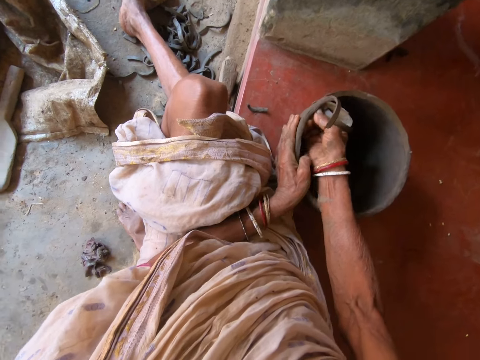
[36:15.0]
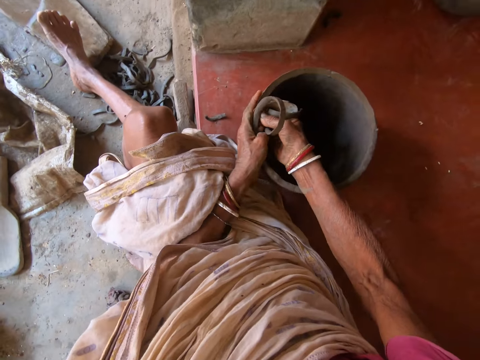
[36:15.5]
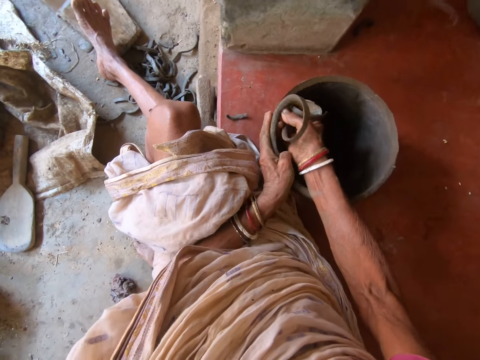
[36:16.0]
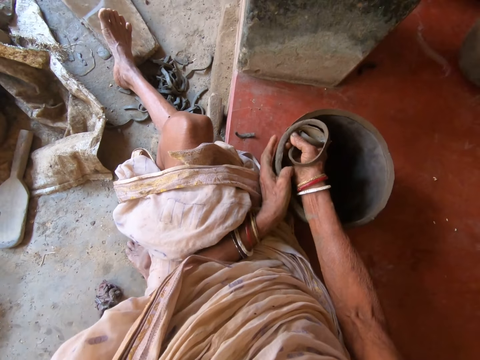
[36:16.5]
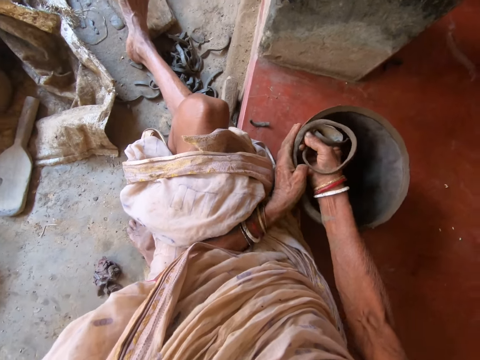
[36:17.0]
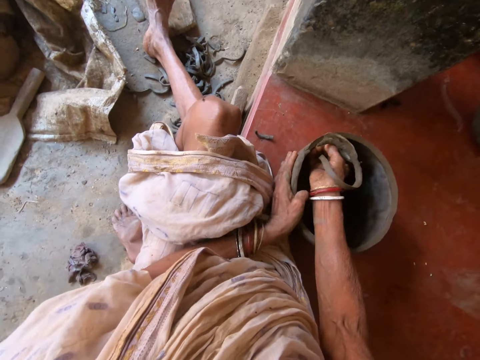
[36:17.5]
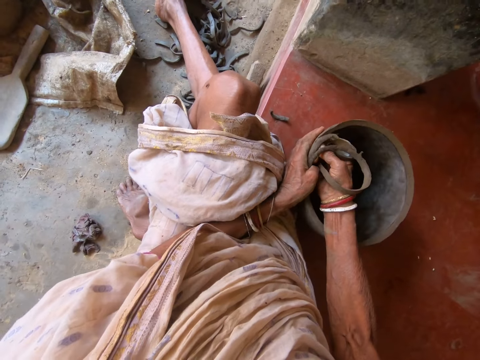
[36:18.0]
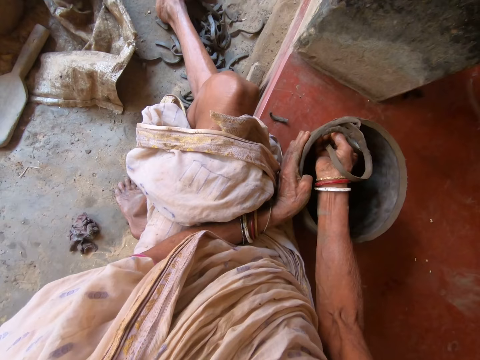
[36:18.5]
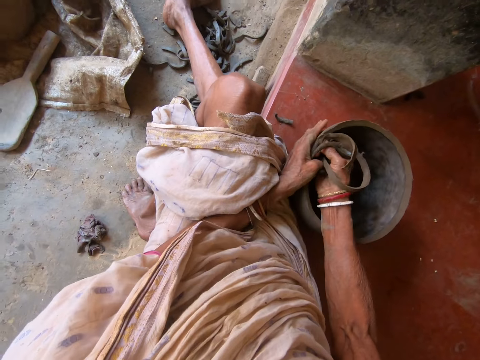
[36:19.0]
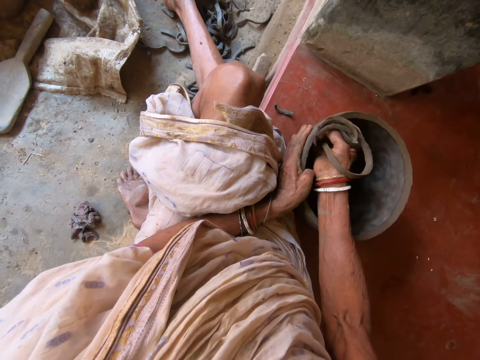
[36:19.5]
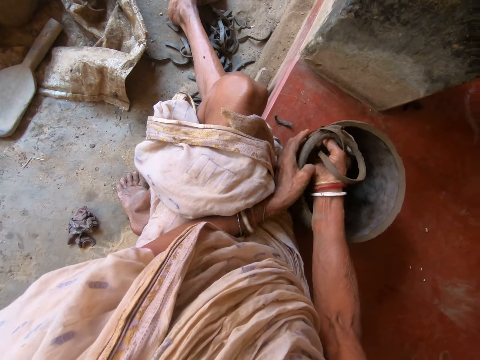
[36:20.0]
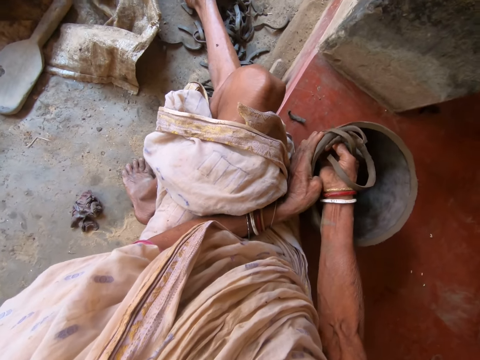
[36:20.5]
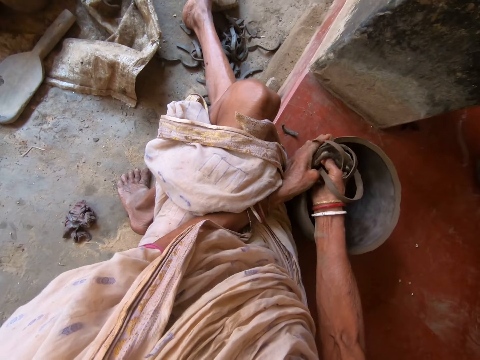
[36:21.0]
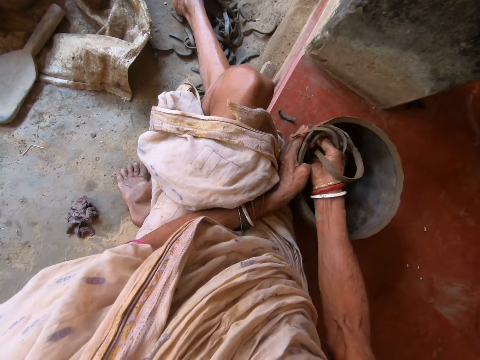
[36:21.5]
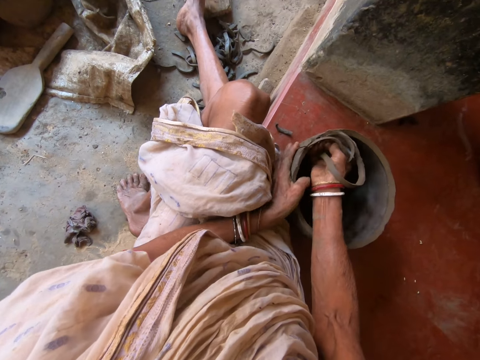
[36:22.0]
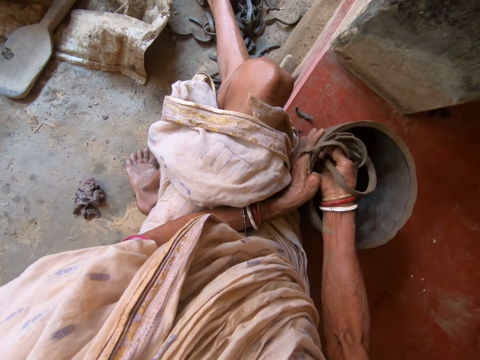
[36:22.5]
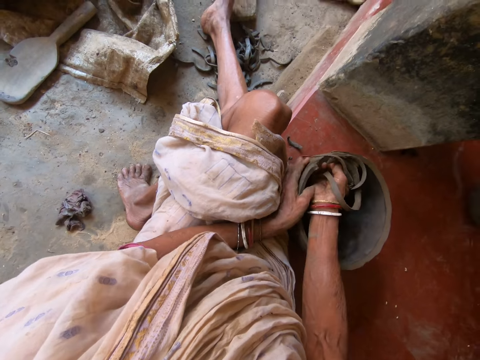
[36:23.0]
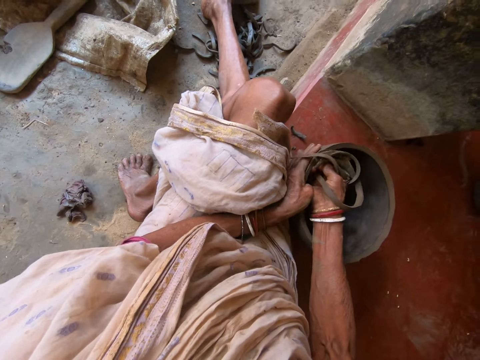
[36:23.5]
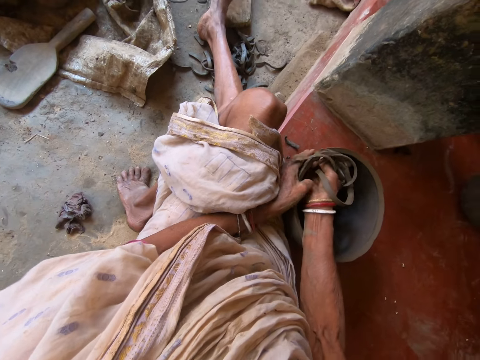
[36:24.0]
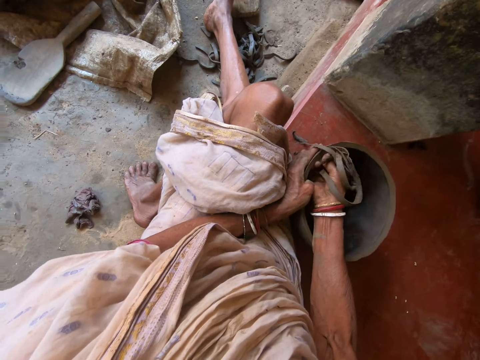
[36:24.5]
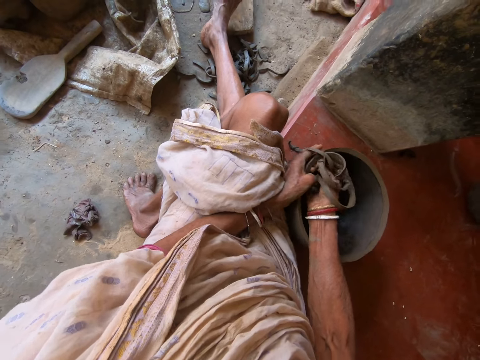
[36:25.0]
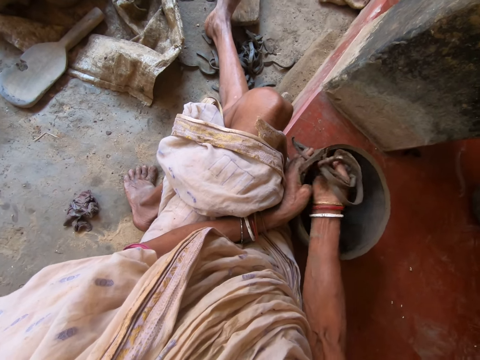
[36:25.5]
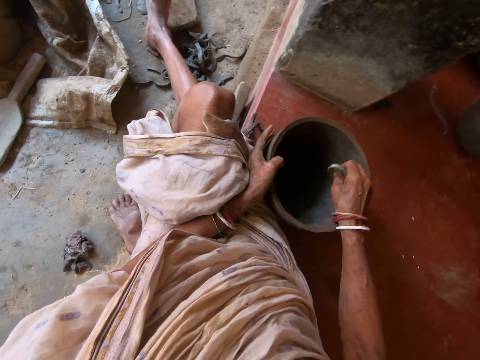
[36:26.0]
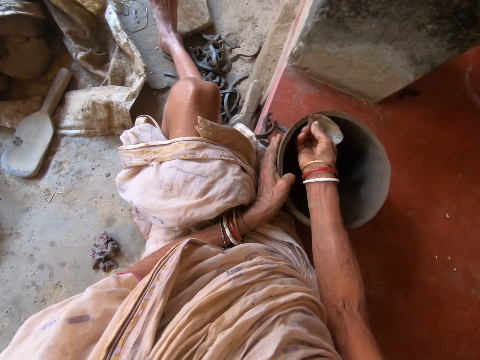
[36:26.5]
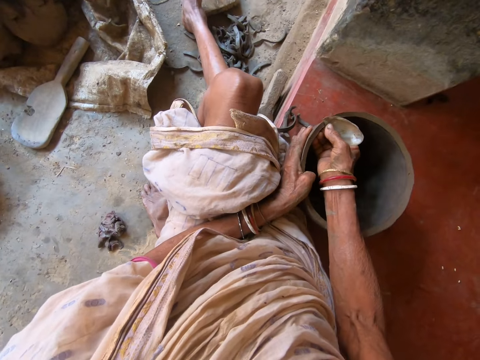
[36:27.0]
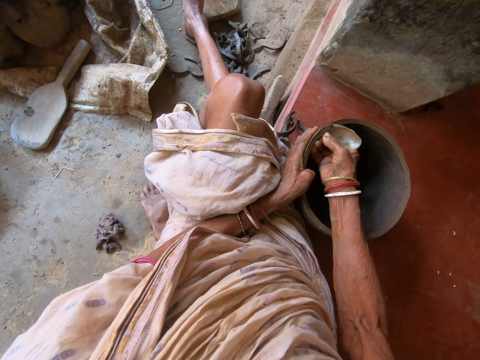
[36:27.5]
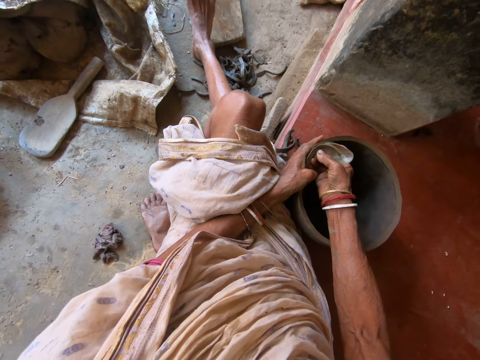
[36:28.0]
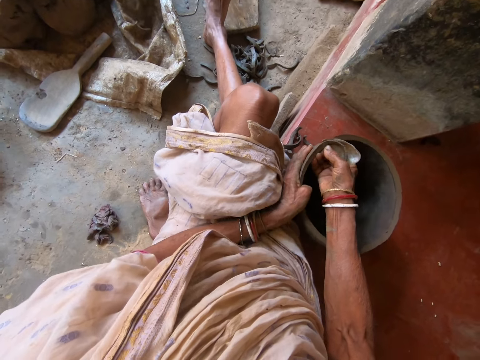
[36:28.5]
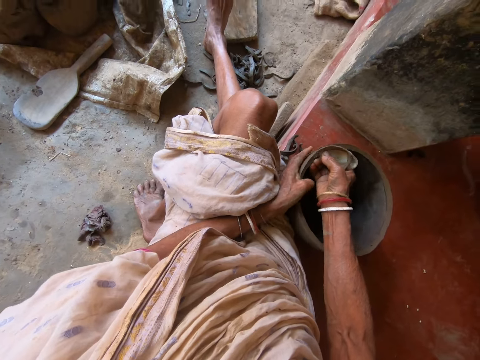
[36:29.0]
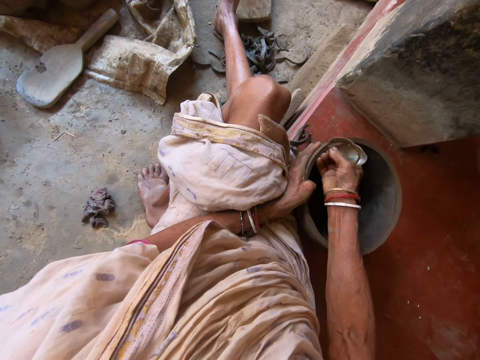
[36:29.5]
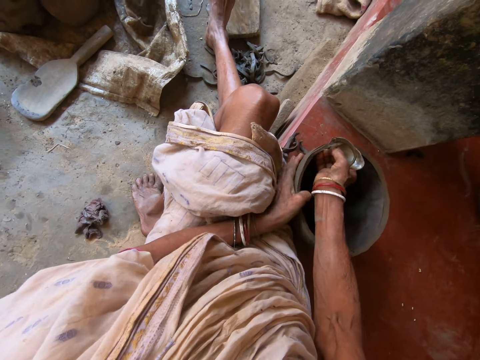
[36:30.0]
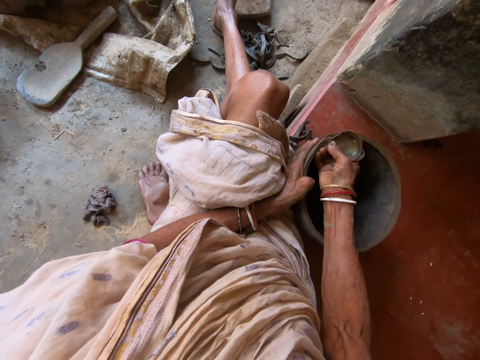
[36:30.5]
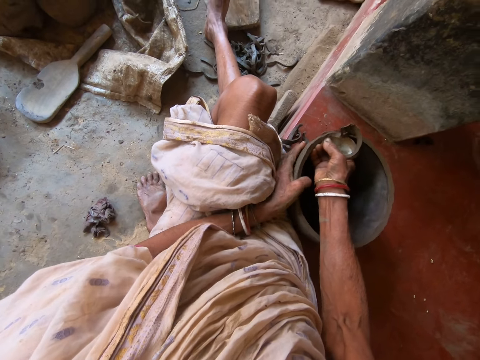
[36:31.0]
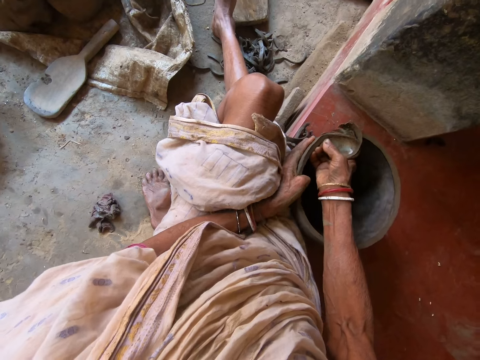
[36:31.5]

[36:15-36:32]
The camera wearer drops the carvings on the metal scrap in her right hand into the bowl on the floor. She carves the bowl on the floor with the metal scrap in her right hand.

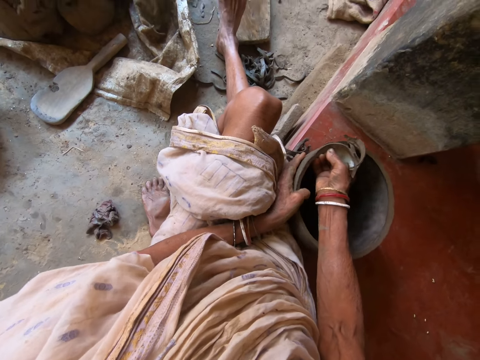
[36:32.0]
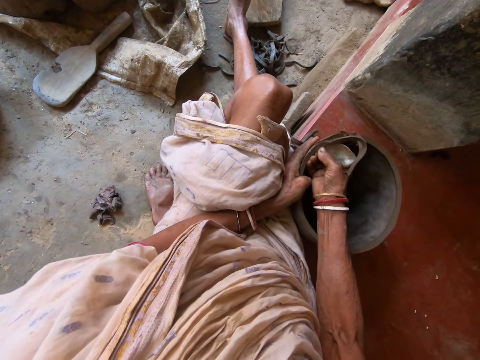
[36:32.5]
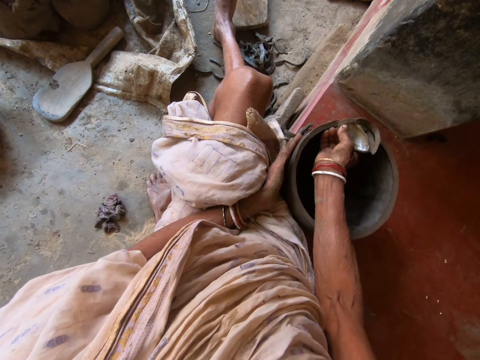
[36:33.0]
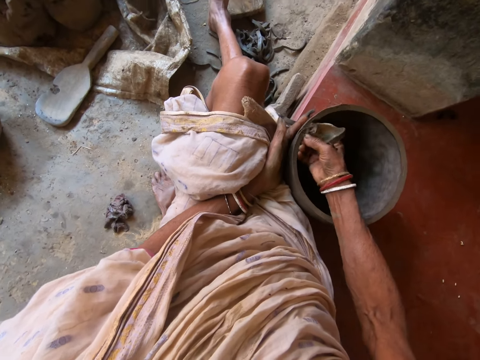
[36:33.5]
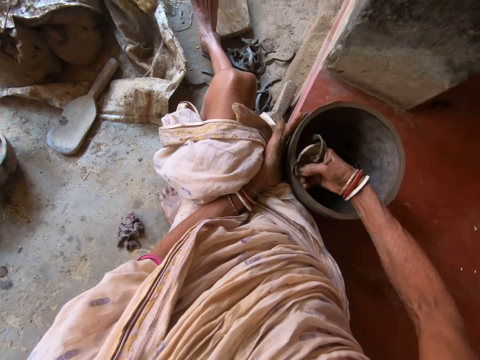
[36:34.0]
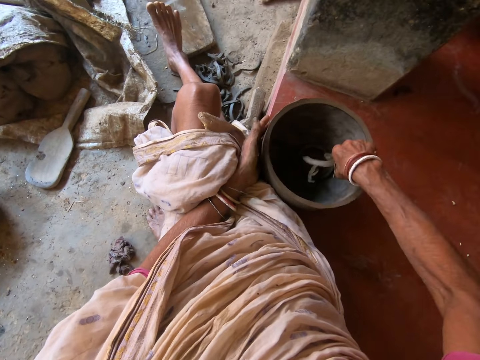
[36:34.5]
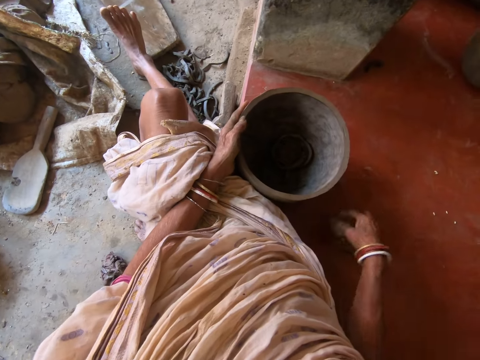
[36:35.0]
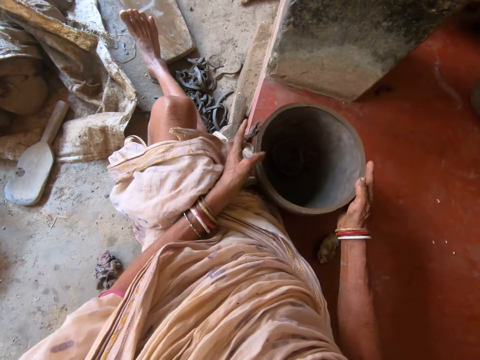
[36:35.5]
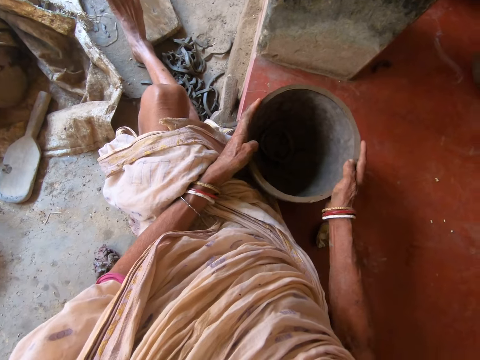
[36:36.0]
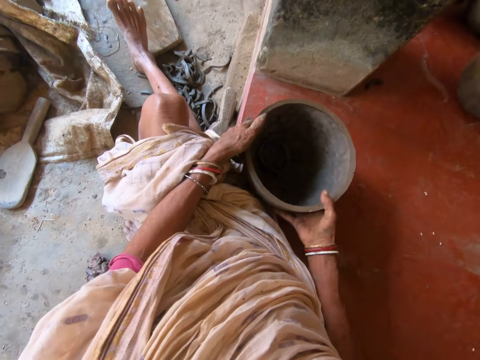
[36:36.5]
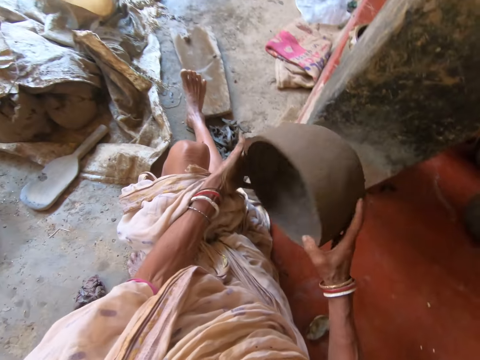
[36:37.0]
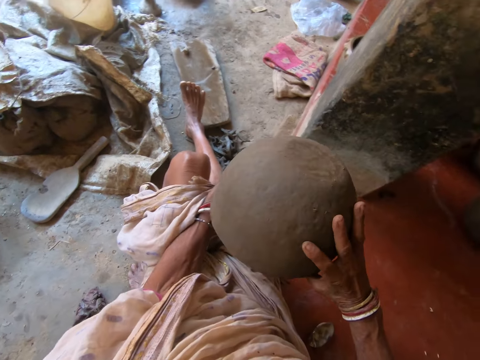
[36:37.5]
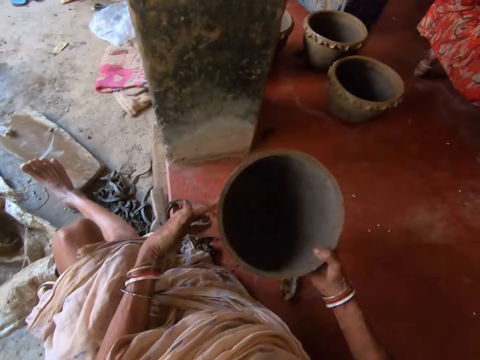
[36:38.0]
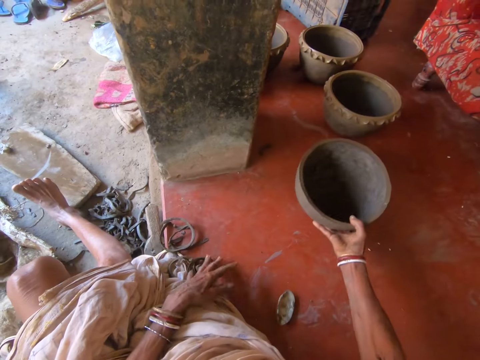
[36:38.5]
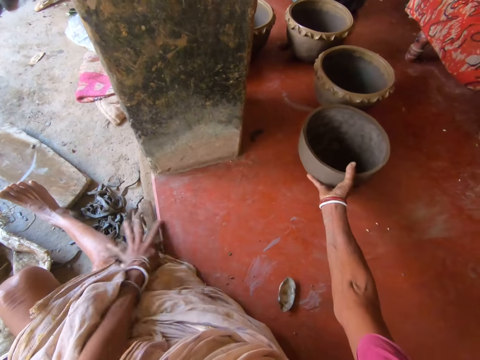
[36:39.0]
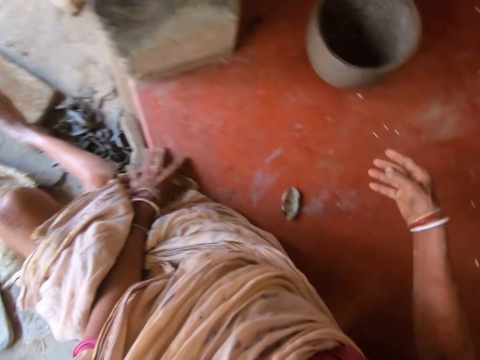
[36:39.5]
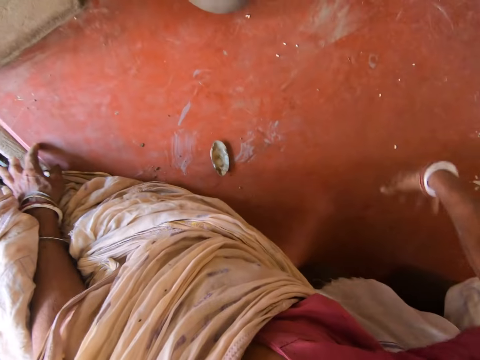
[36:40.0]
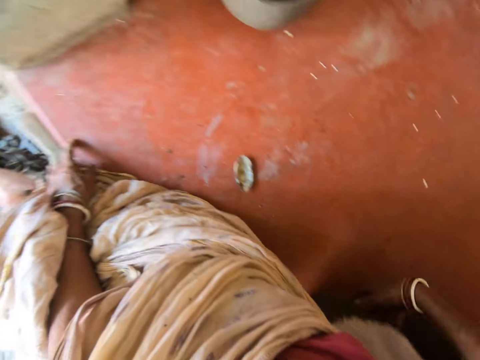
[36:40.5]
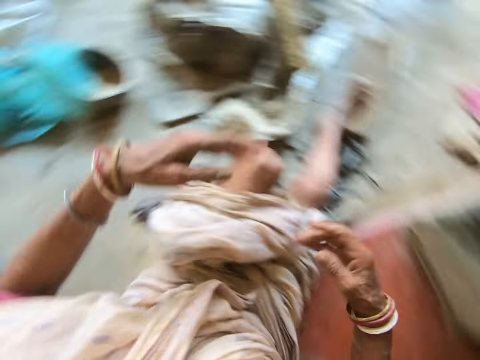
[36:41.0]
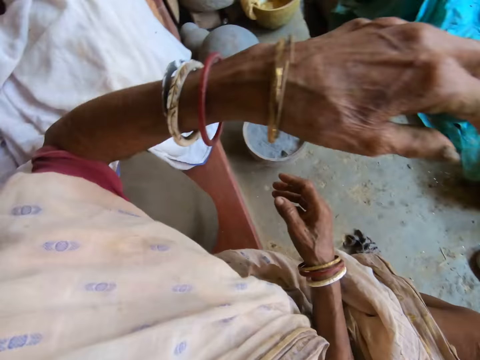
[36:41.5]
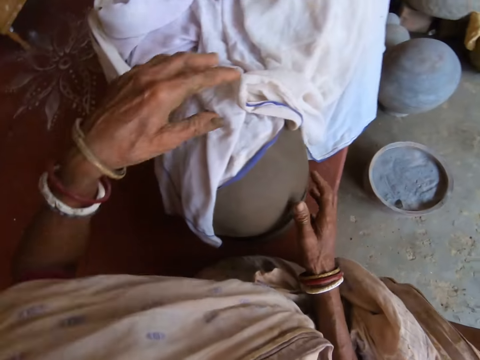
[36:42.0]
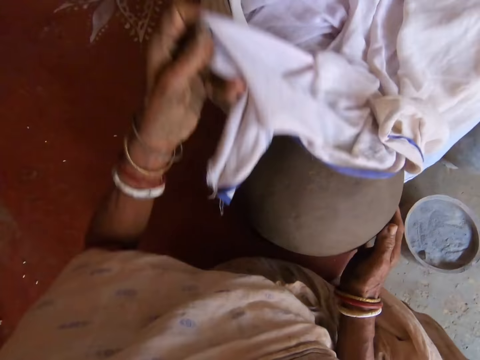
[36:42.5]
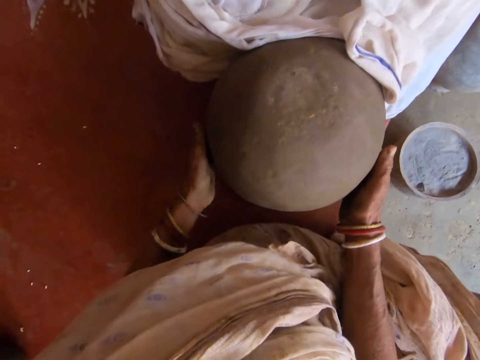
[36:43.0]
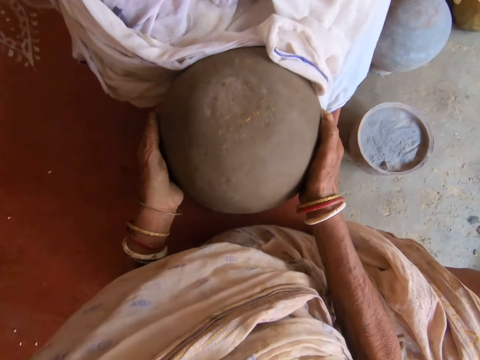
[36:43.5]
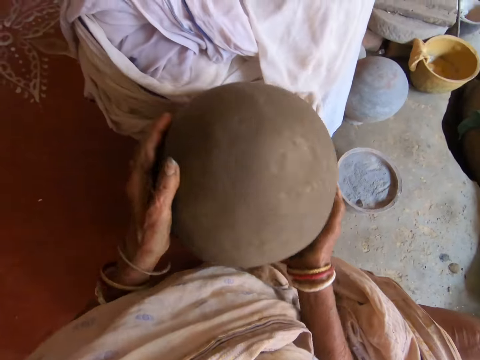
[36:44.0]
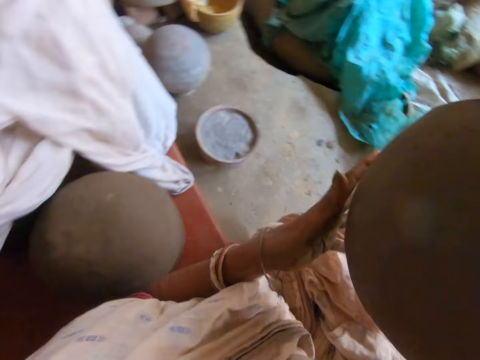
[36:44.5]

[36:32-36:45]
The camera wearer drops the carvings on the metal scrap in her right hand into the bowl or pot on the floor. She drops the metal scrap on the floor with her right hand. She rotates the bowl on the floor with both hands. She tilts the pot with her hands. She picks up the bowl from the floor with both hands. She looks at the pot. She drops the bowl on the floor with her right hand. She moves clay aside with her hand. She moves a cloth off the bowl on the floor with her right hand. She picks up the bowl from the floor with both hands.
